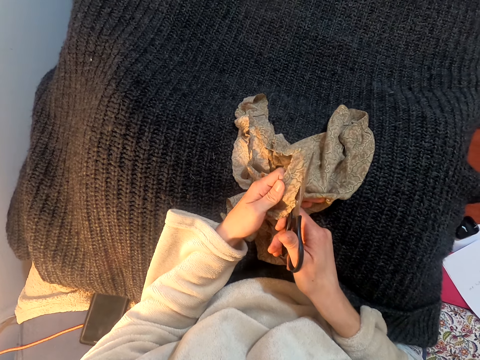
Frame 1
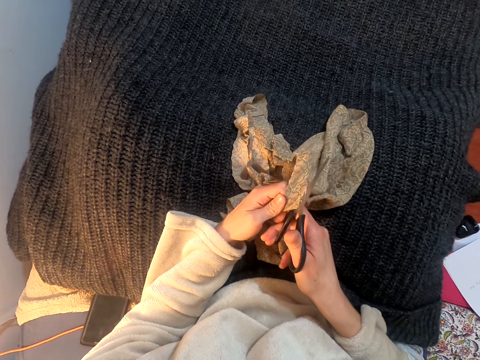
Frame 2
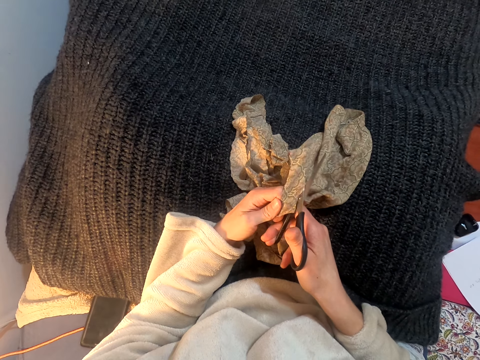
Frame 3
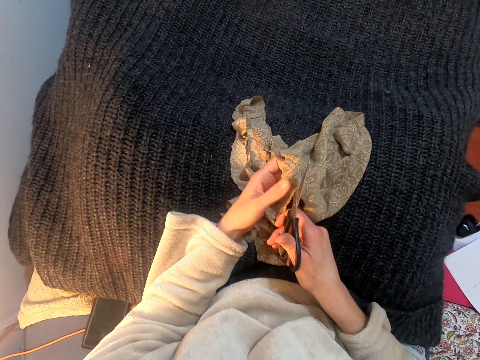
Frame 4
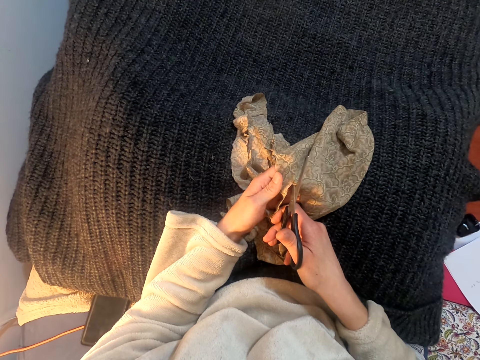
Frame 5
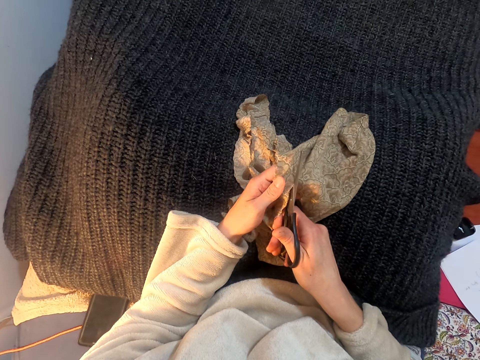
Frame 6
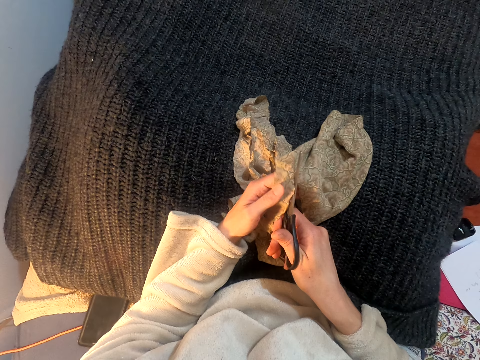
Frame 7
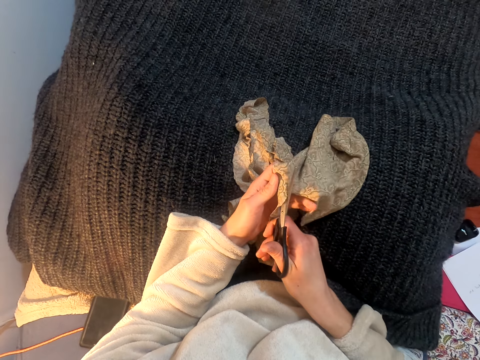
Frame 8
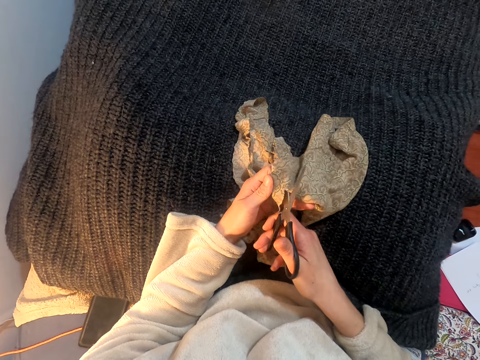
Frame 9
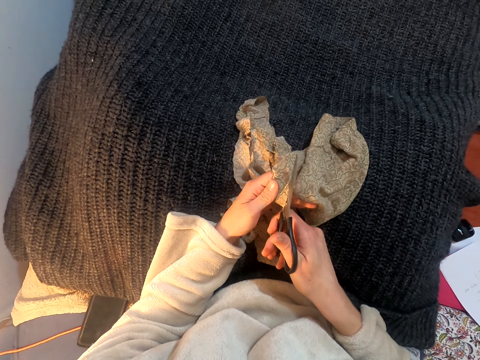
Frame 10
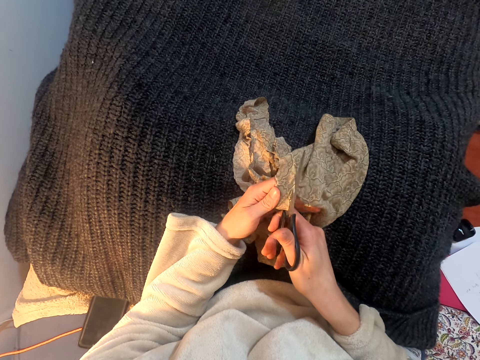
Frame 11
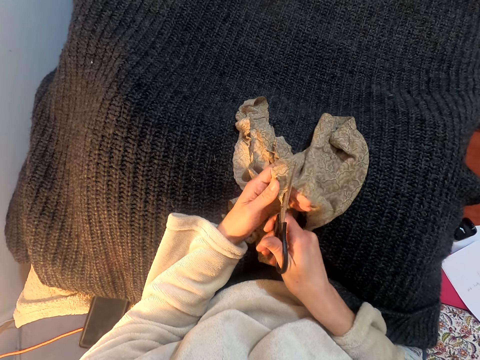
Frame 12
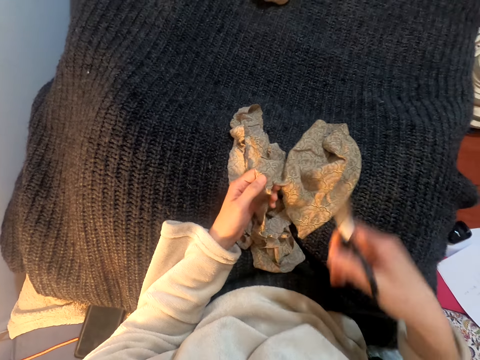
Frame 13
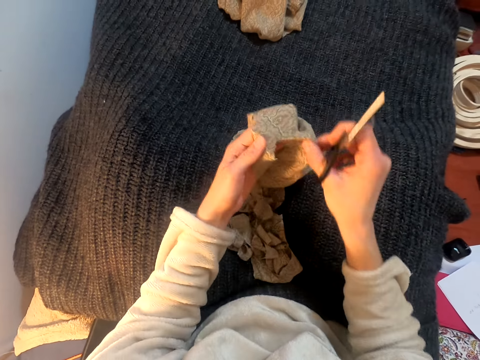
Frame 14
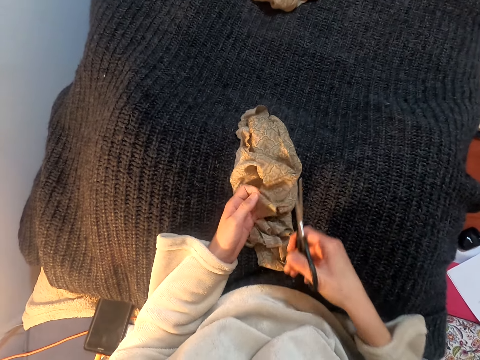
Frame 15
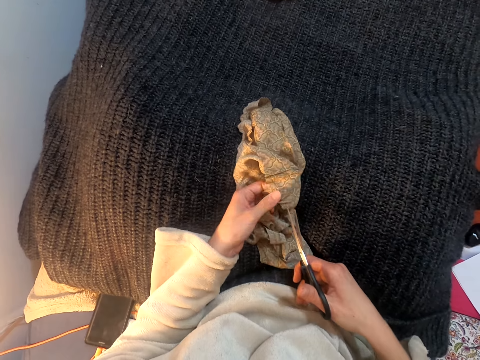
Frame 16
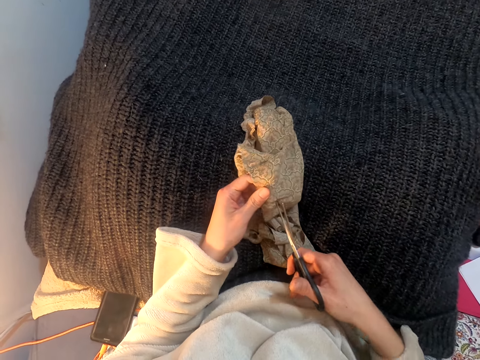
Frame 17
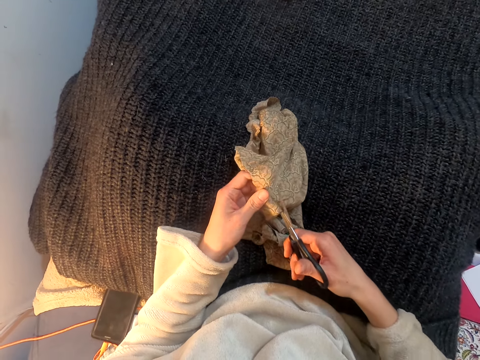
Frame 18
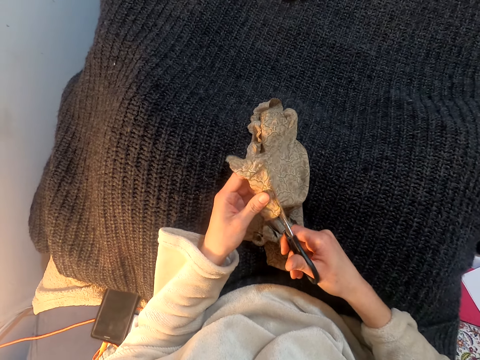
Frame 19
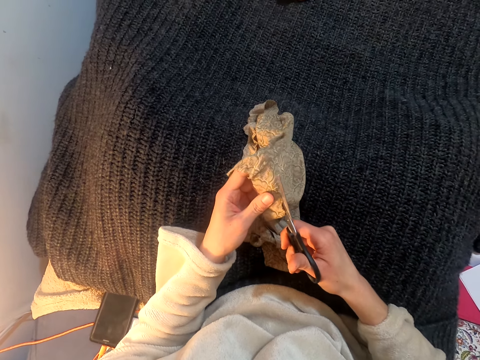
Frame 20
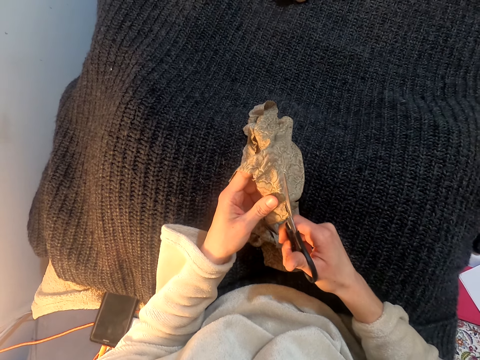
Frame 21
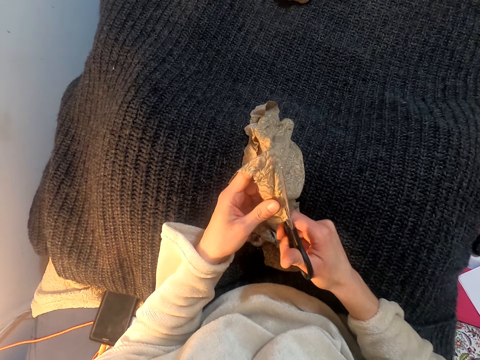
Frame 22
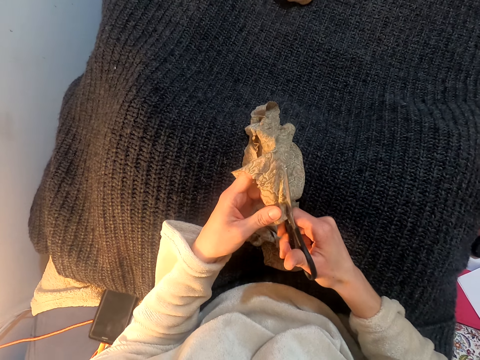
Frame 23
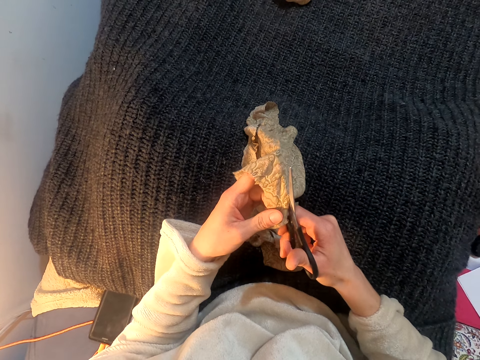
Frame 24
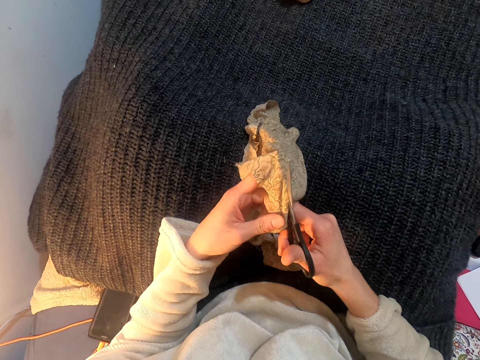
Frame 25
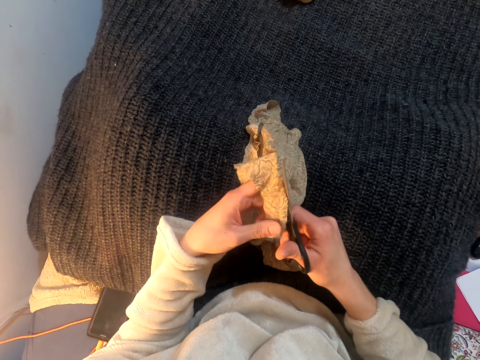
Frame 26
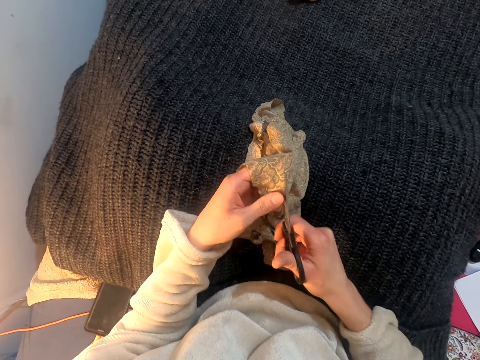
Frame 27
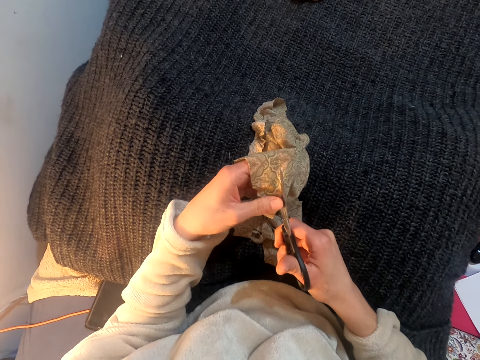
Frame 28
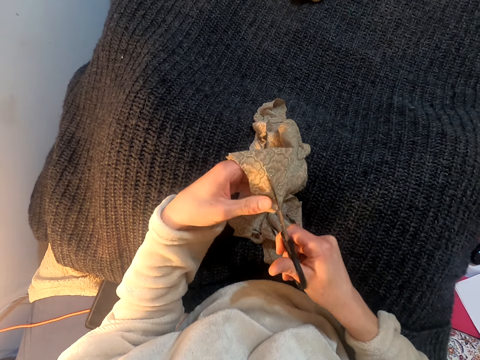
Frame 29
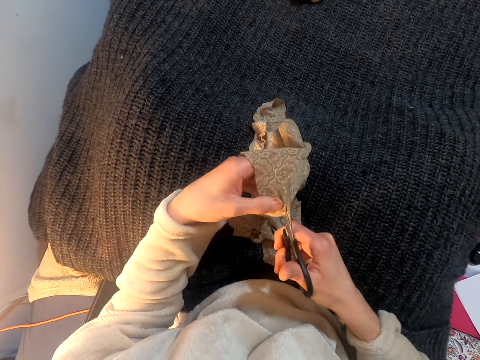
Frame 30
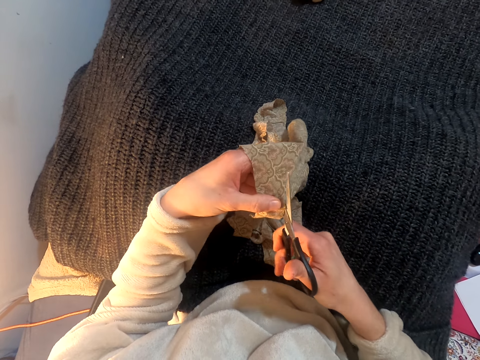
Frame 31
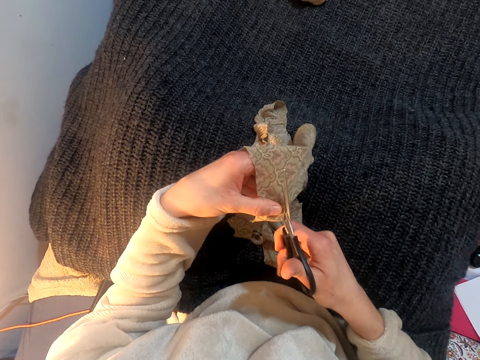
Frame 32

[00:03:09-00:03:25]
The camera wearer lifts the scissors. They lift the cloth. They turn the cloth over. They lift the scissors, lift the cloth and cut the cloth with the scissors.

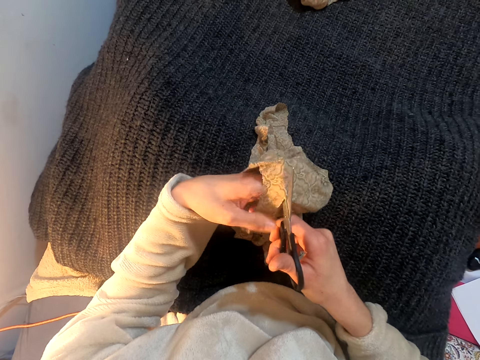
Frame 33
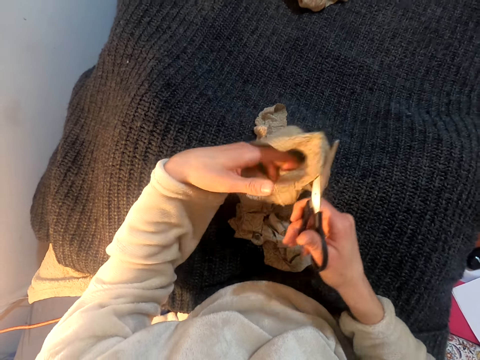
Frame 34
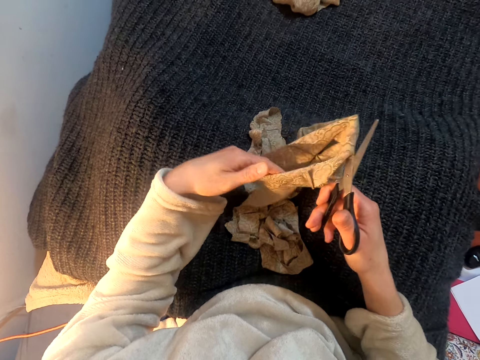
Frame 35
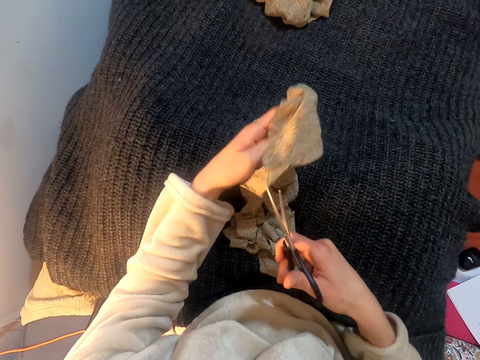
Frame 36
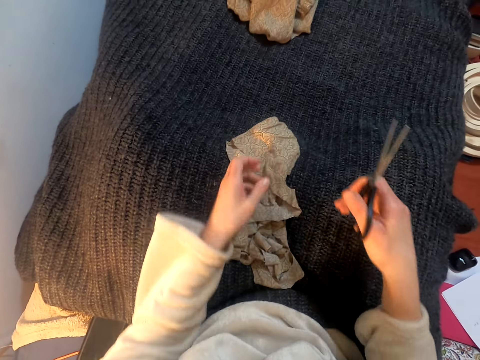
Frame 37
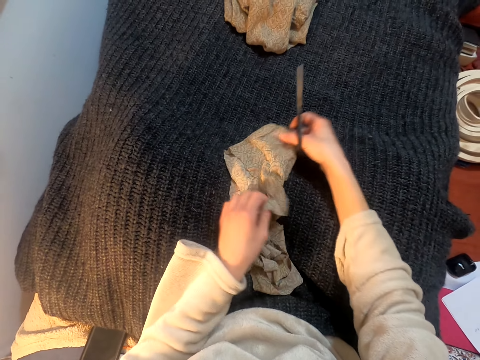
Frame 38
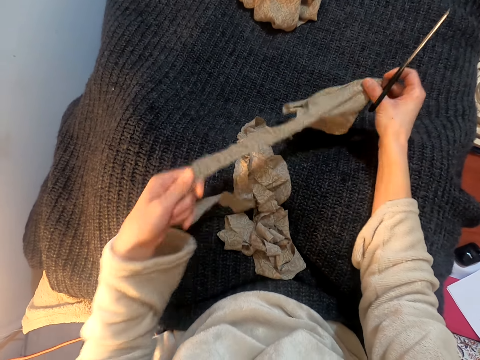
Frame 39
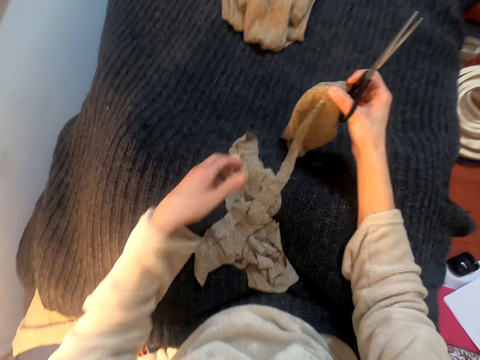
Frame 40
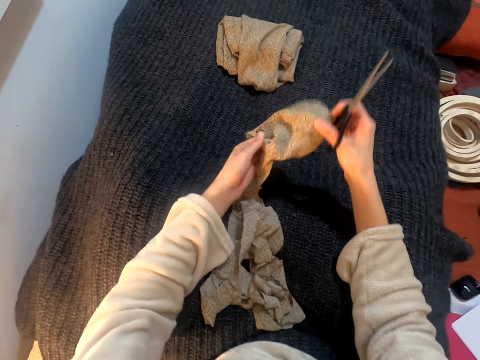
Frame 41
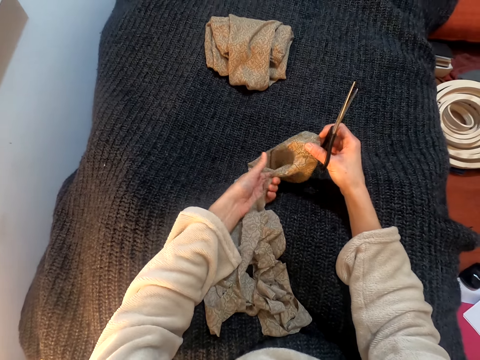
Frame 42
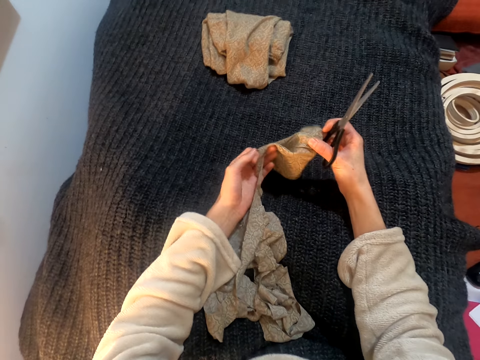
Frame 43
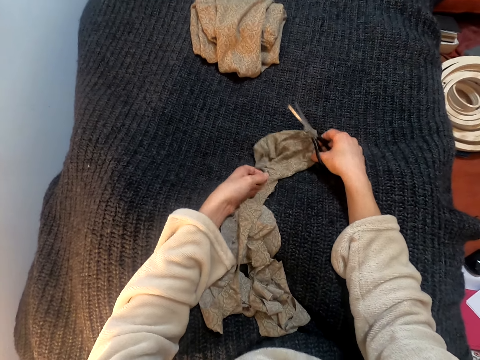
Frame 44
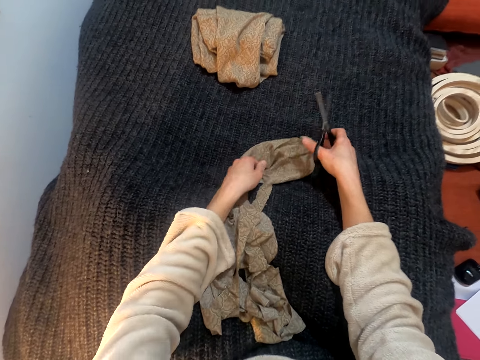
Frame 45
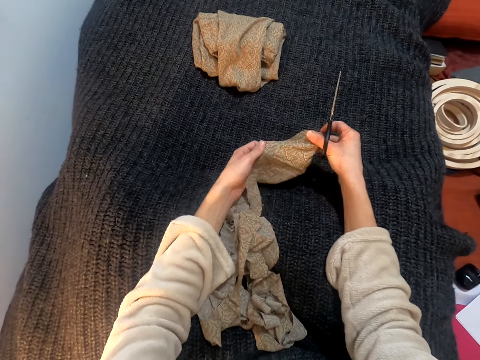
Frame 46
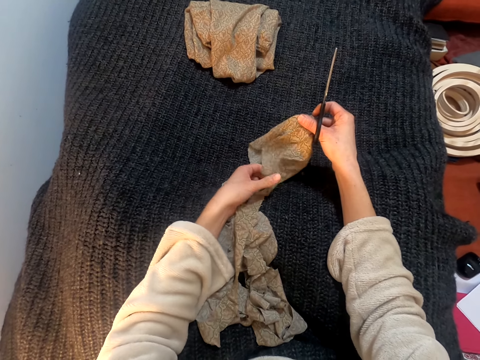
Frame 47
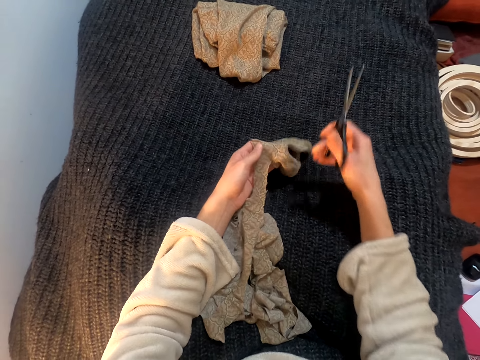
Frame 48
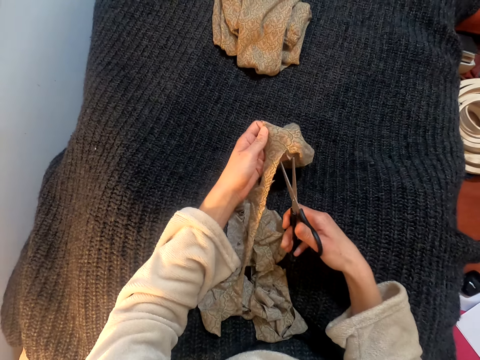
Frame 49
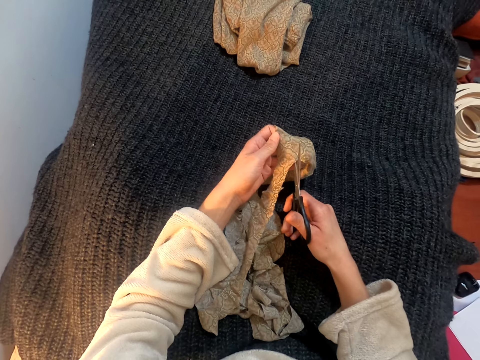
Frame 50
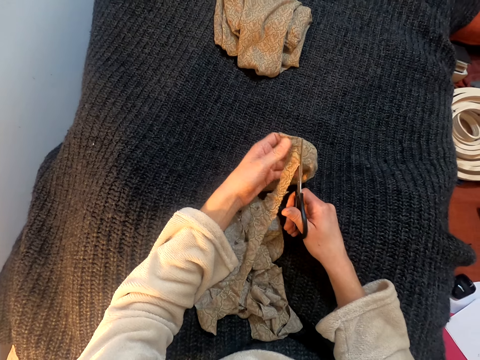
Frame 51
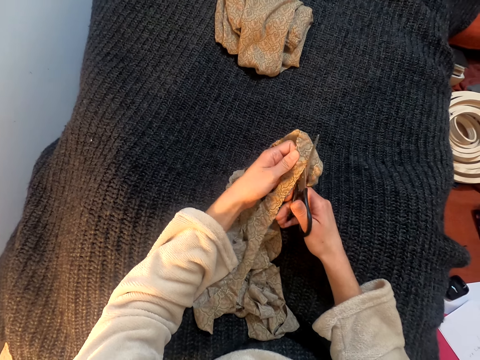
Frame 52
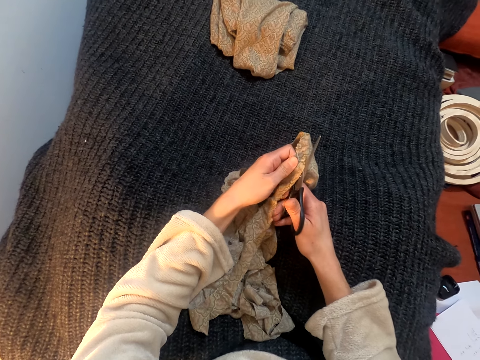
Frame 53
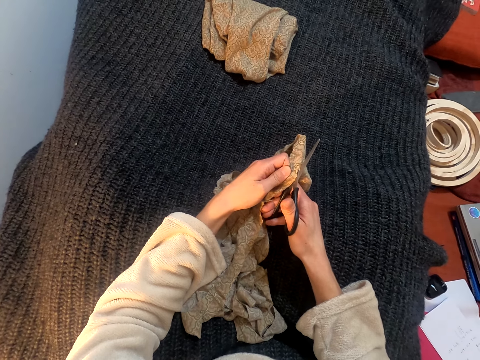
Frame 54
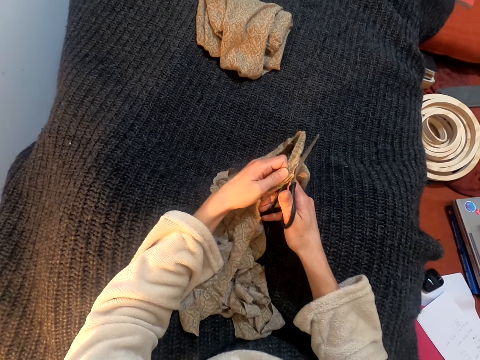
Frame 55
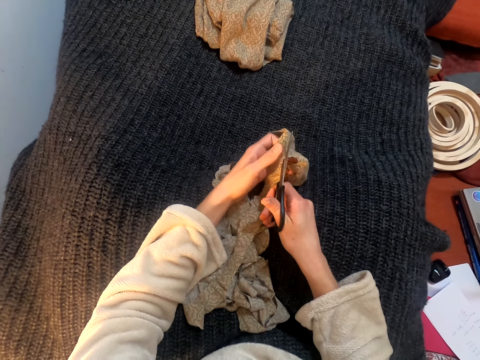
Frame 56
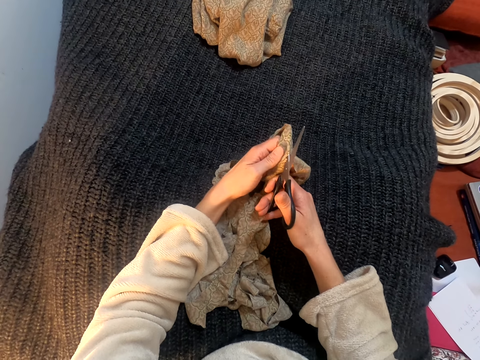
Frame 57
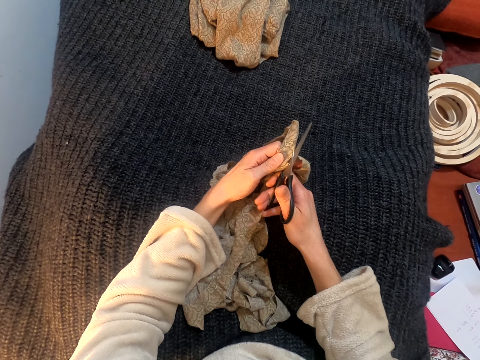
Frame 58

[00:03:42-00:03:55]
The camera wearer pulls the cloth. They drop the cloth on the laps. They lift the cloth. They turn the cloth over. They pull the cloth, stretch the cloth, move the scissors and cut the cloth with the scissors.
